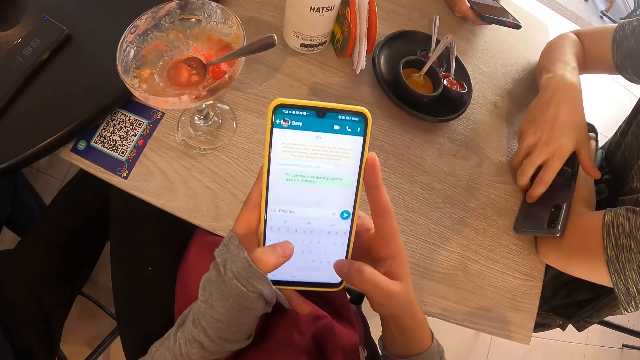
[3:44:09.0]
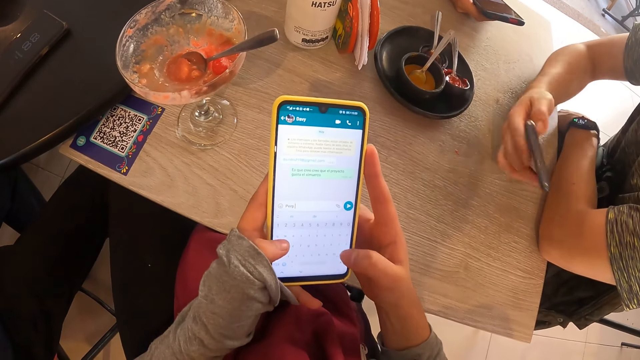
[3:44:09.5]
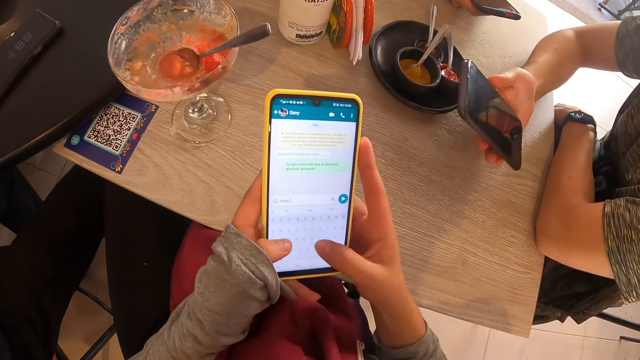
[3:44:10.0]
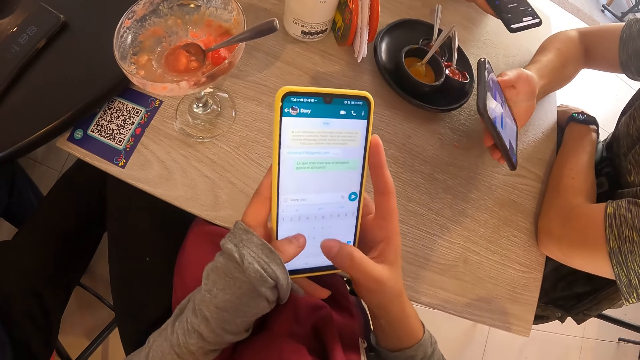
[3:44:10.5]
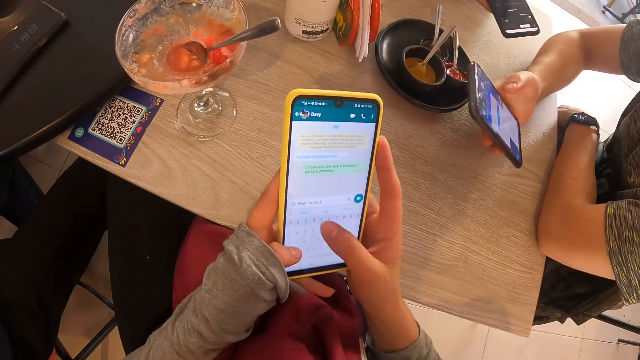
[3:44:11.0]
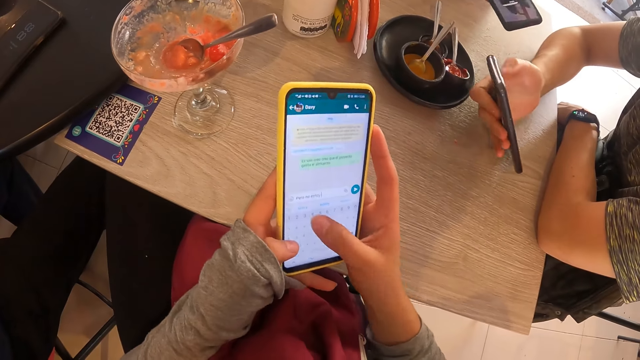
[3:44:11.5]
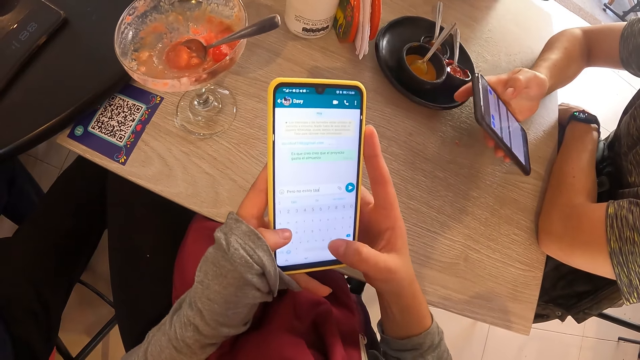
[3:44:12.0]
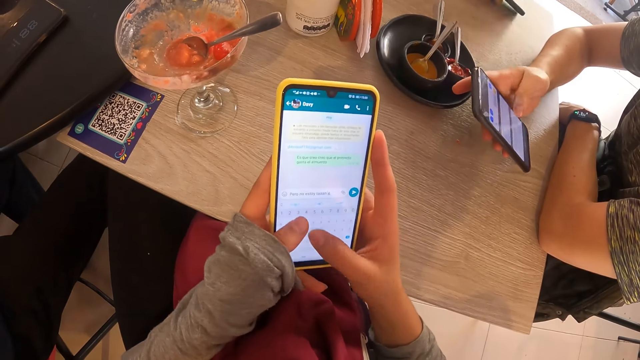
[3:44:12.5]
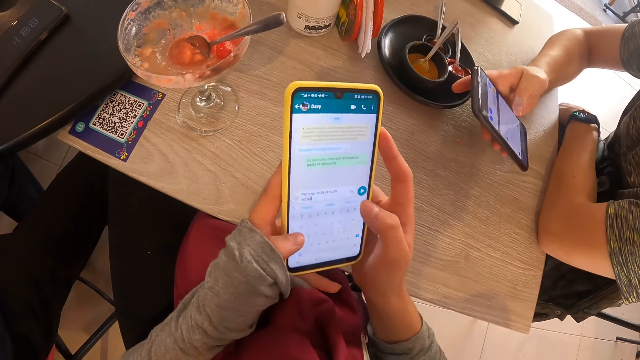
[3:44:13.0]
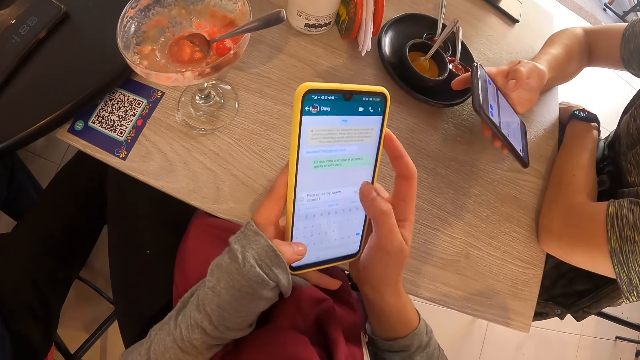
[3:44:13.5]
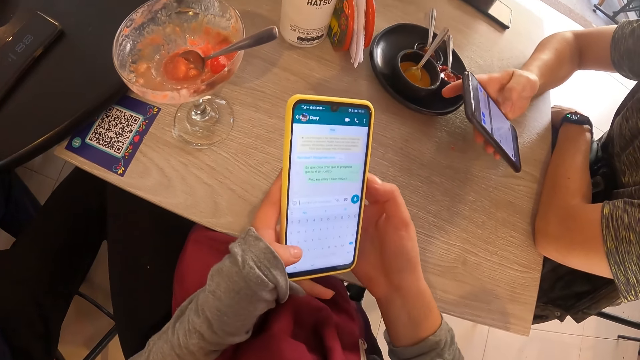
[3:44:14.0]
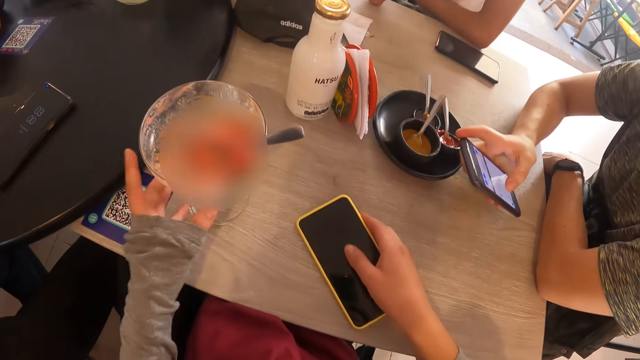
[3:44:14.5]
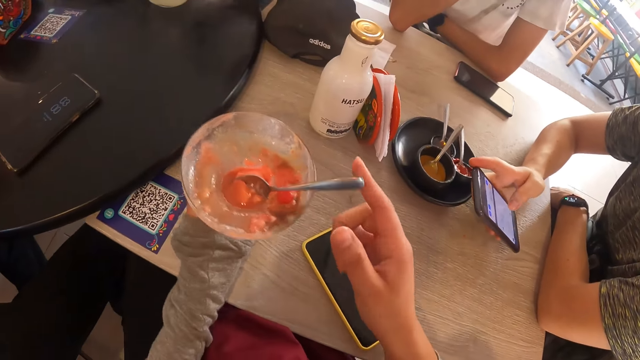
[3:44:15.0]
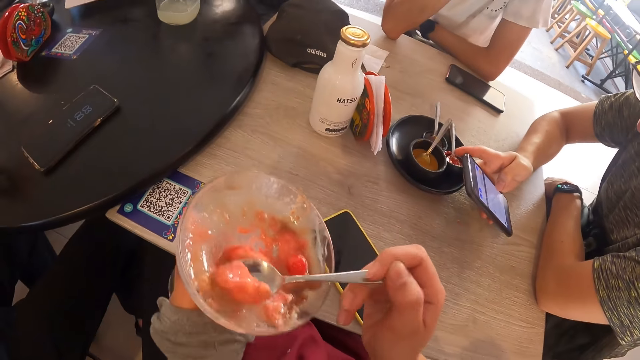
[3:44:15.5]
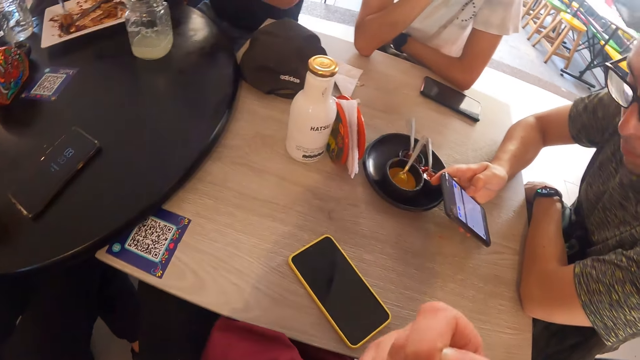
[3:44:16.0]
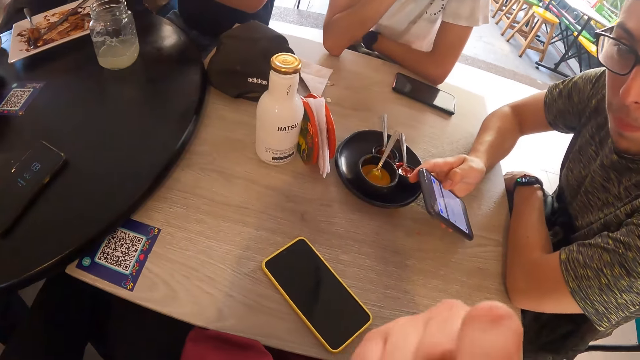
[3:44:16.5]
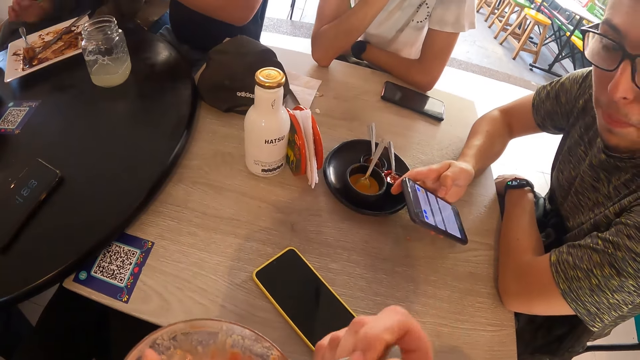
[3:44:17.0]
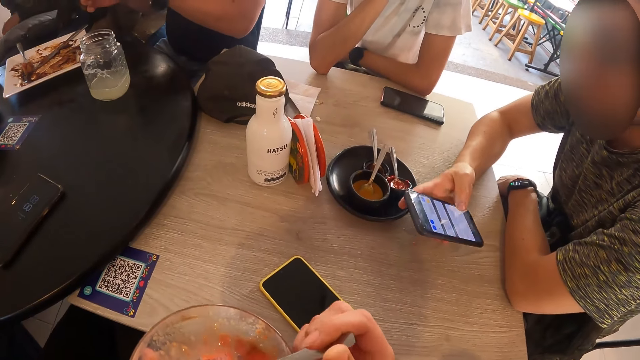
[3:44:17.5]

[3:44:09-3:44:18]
A man picks up the phone. He operates the phone in his right hand. Another man places the phone in his right hand on the table. The camera wearer places the phone in her right hand on the table. She lifts the cup of ice cream from the table with her left hand. She takes the spoon of ice cream from the cup of ice cream with her right hand. She scoops food. She eats the ice cream with the spoon in her right hand.

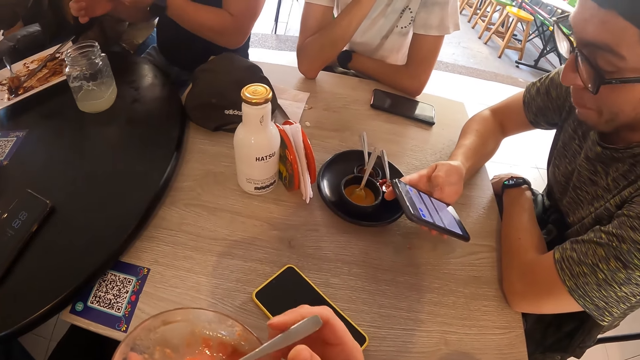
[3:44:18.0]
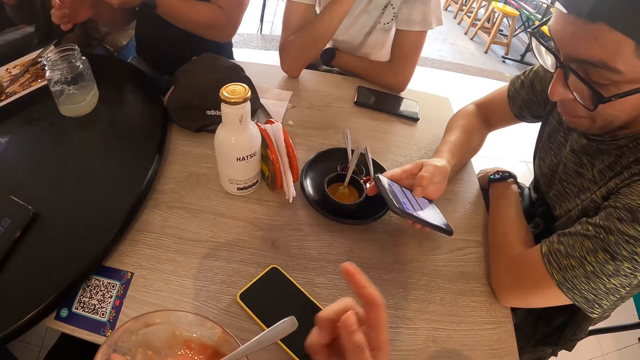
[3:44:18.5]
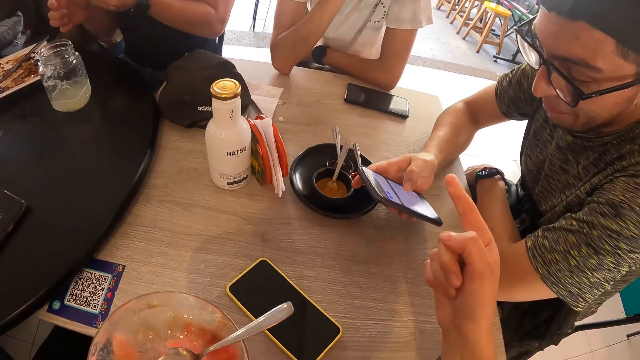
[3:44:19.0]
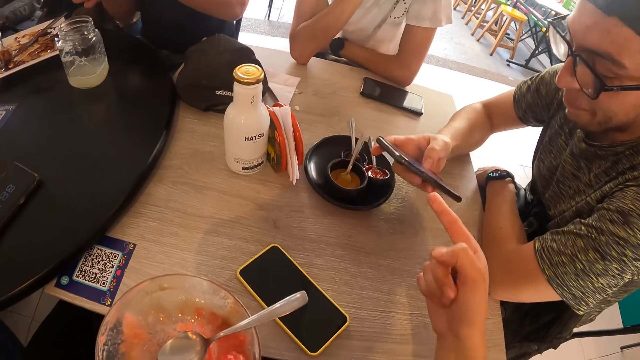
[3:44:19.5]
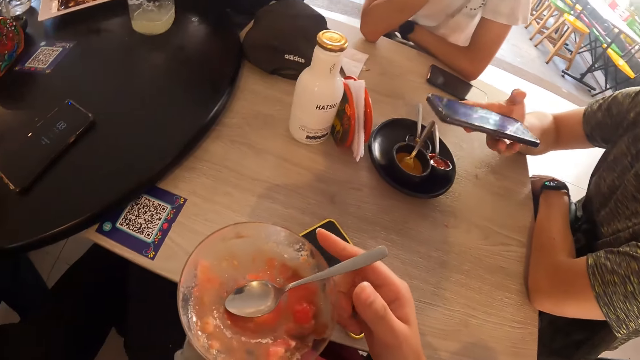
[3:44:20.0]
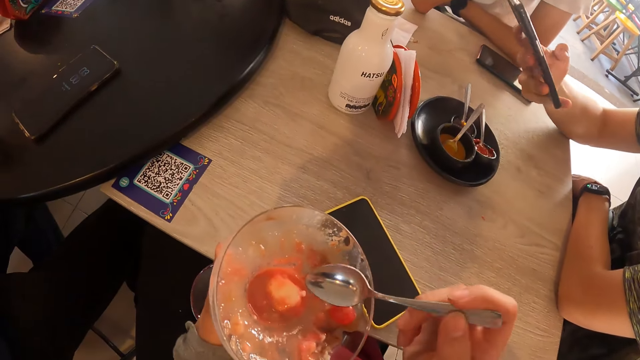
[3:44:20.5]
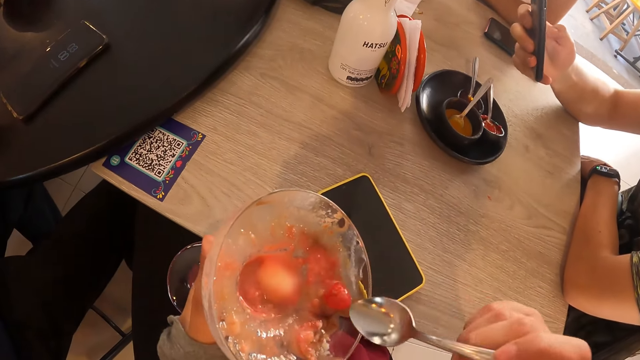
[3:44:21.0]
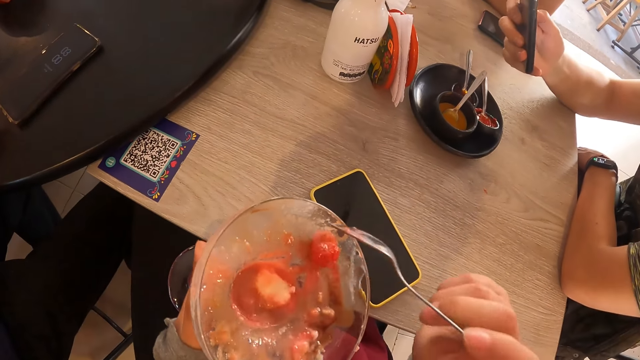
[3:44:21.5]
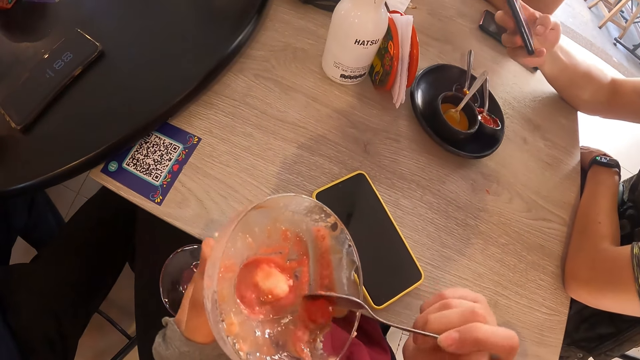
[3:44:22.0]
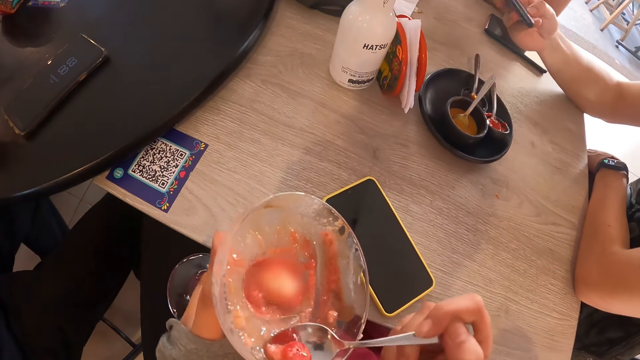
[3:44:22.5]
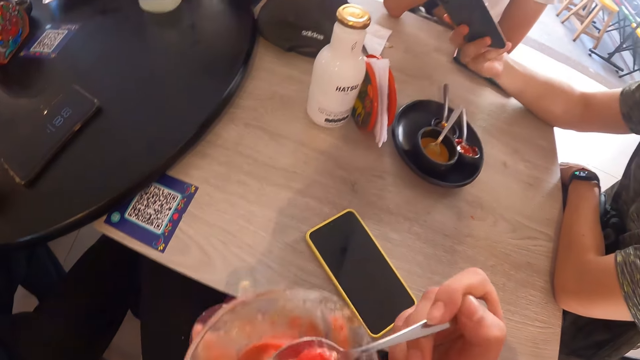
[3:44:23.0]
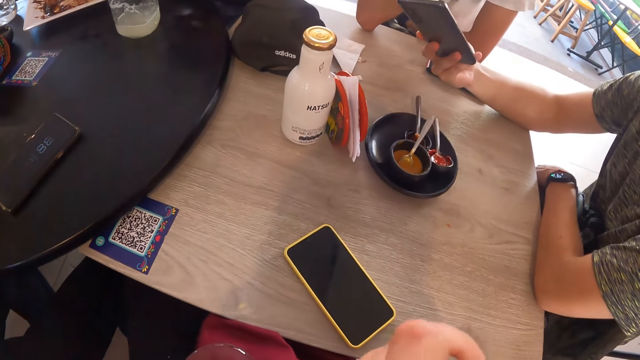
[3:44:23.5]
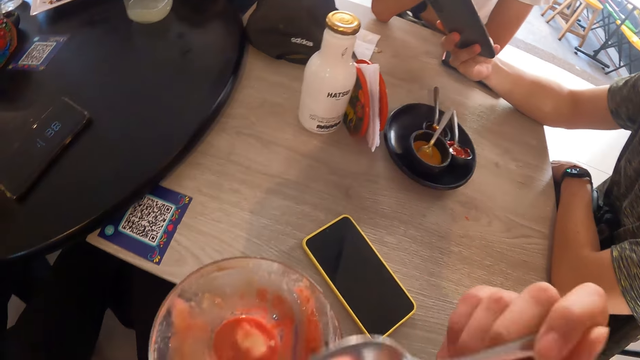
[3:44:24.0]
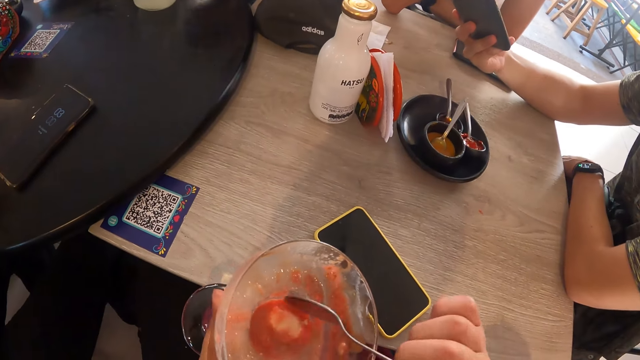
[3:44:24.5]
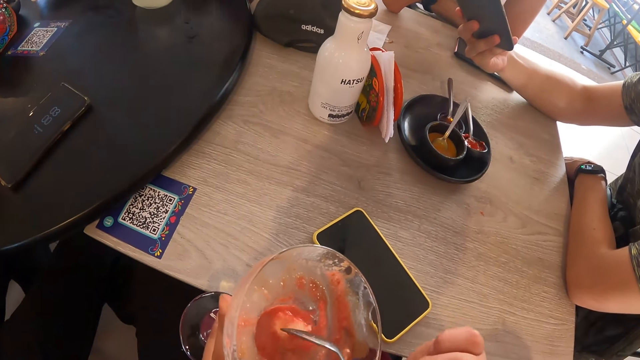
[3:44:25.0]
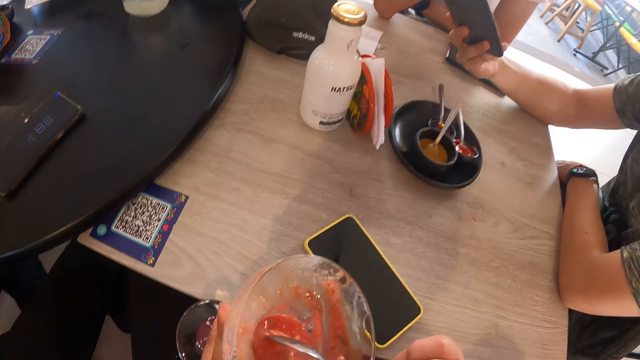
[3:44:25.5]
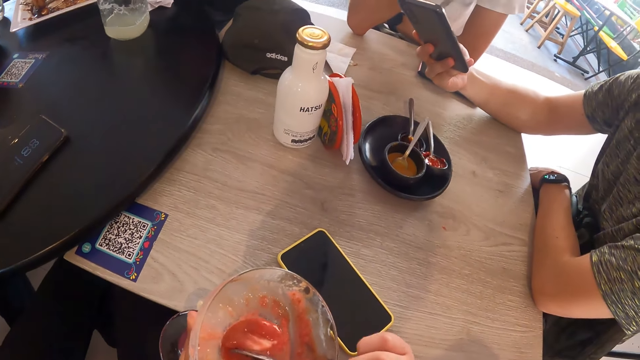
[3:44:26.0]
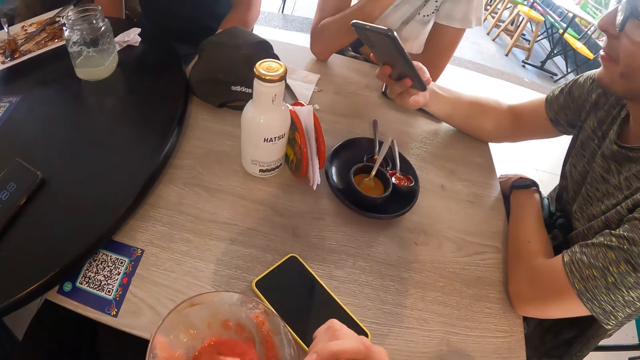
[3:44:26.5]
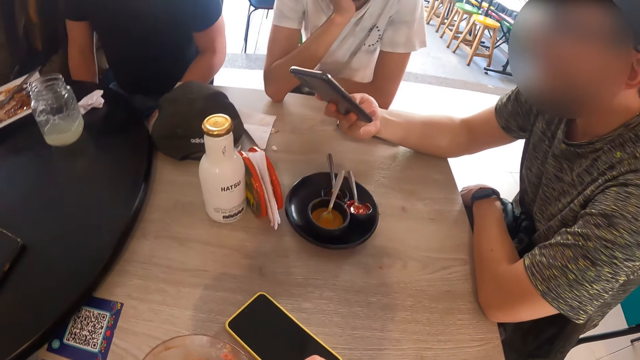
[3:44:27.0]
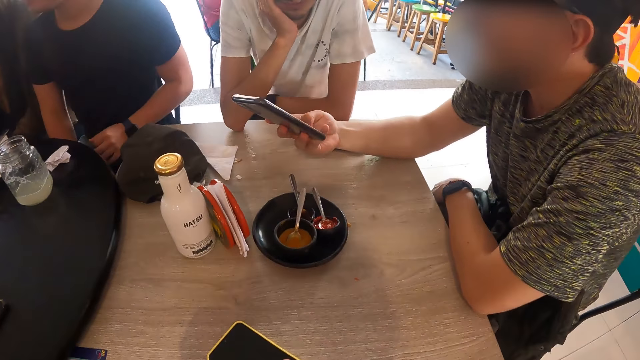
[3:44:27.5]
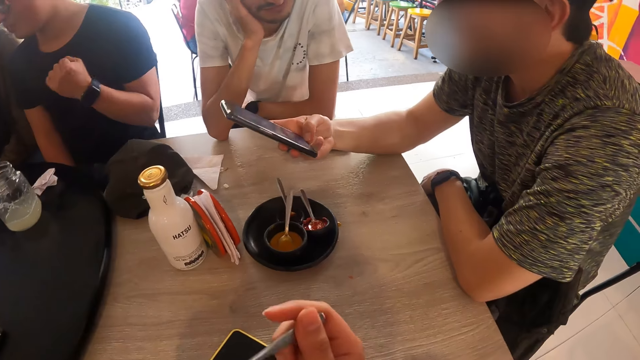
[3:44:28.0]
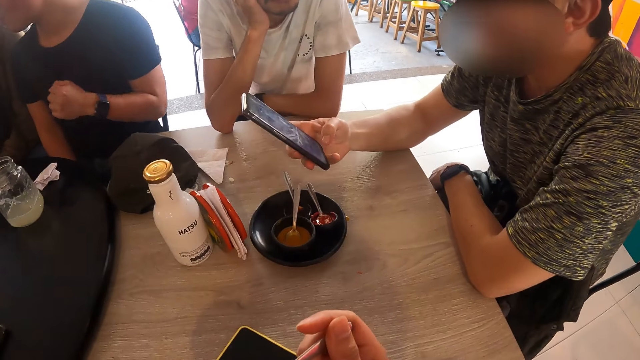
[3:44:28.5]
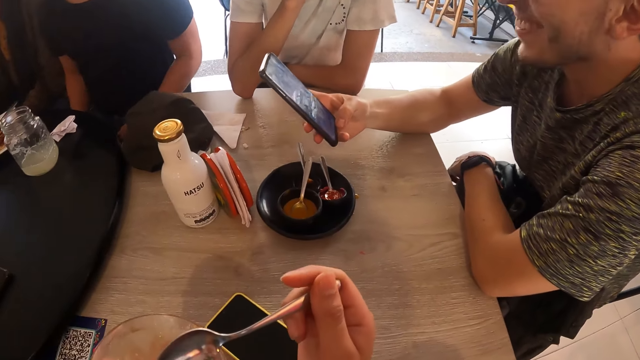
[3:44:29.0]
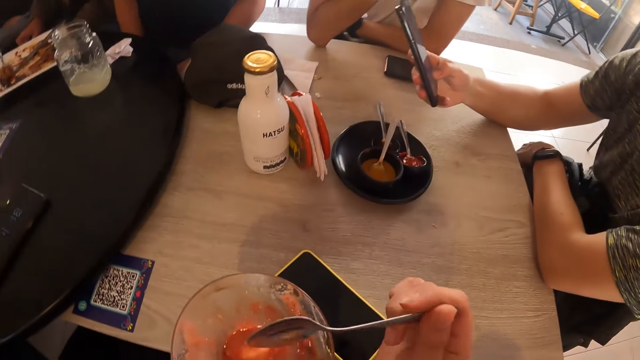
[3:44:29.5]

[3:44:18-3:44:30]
The camera wearer removes her hand from the spoon. She interacts with the man. She takes the spoon. She pushes food. She scoops some ice cream from the cup of ice cream with the spoon in her right hand. She eats the ice cream with the spoon in her right hand. She scoops food. She scoops food again. The man shakes a hand.
